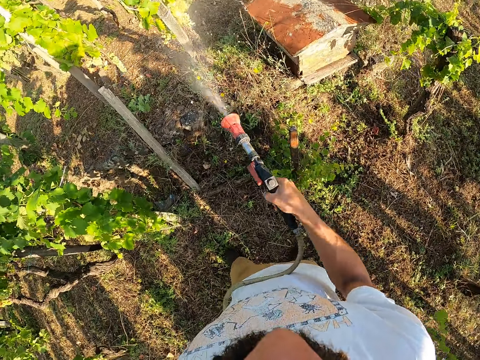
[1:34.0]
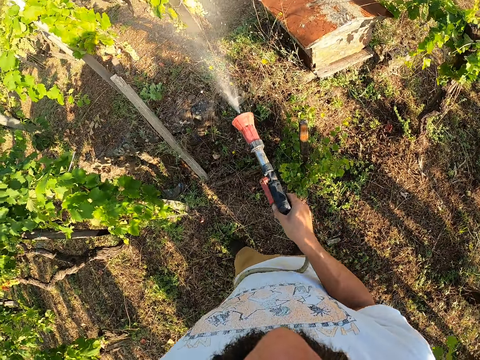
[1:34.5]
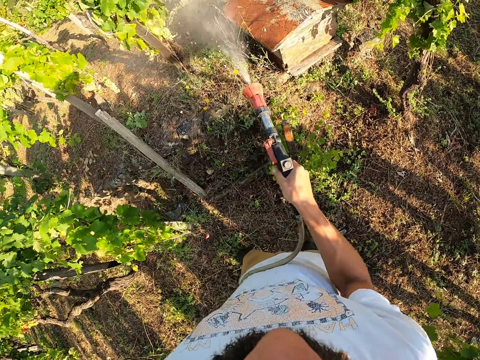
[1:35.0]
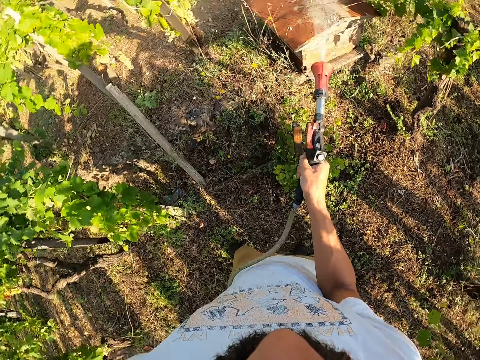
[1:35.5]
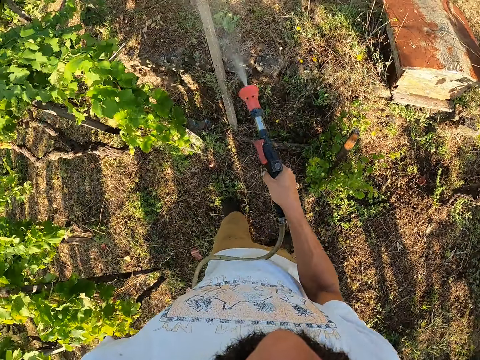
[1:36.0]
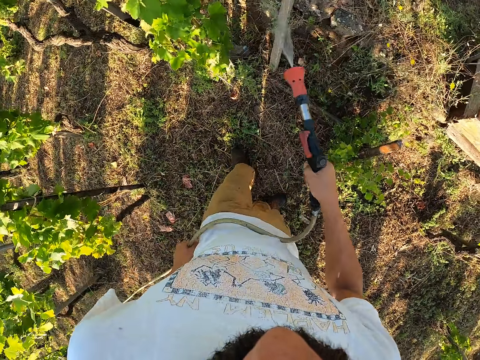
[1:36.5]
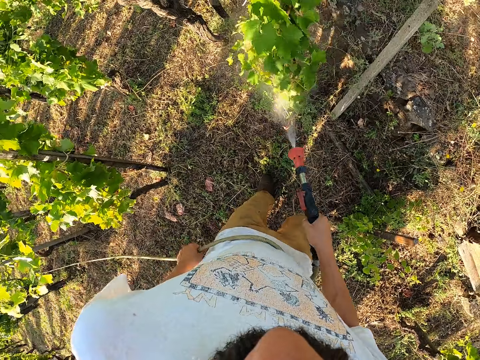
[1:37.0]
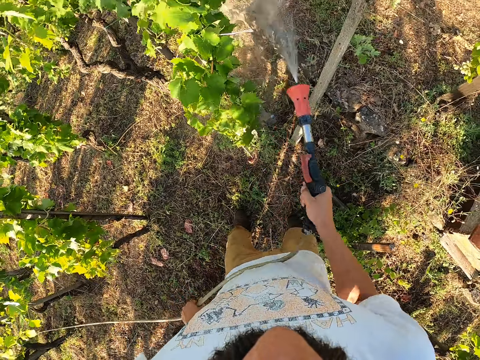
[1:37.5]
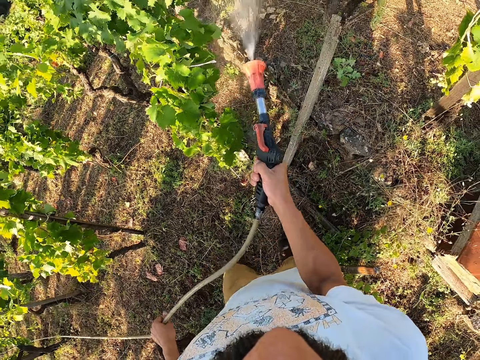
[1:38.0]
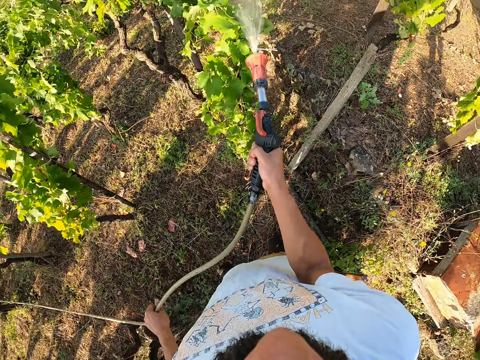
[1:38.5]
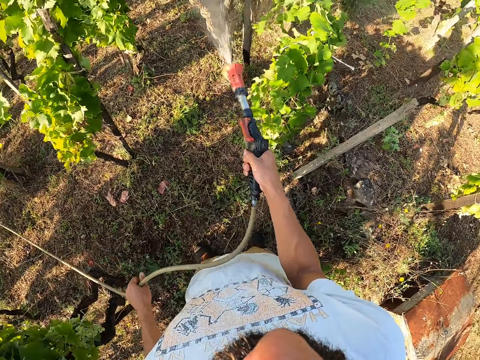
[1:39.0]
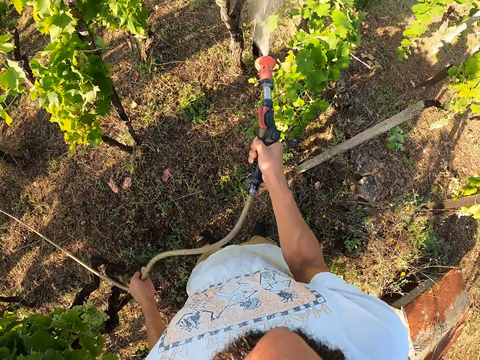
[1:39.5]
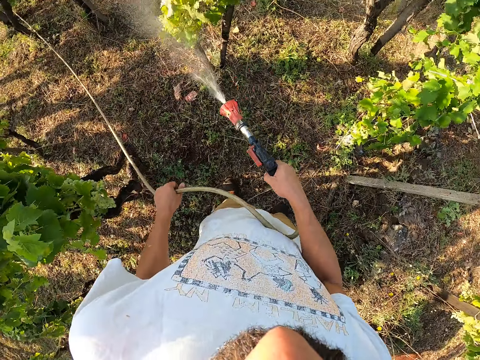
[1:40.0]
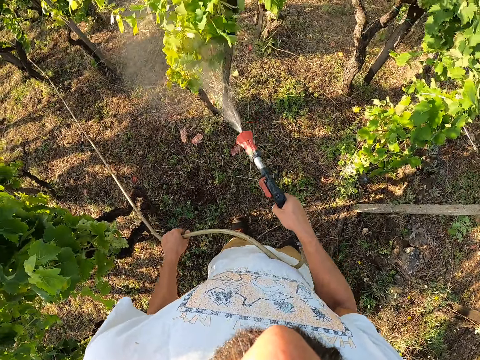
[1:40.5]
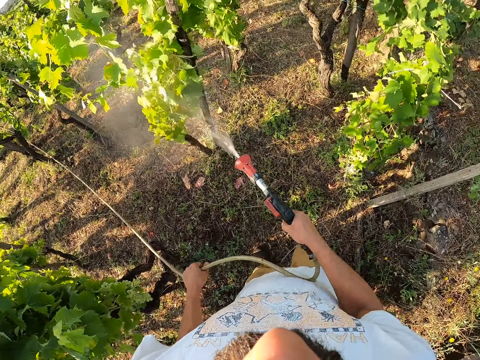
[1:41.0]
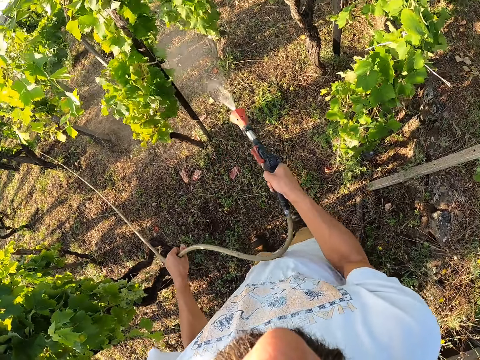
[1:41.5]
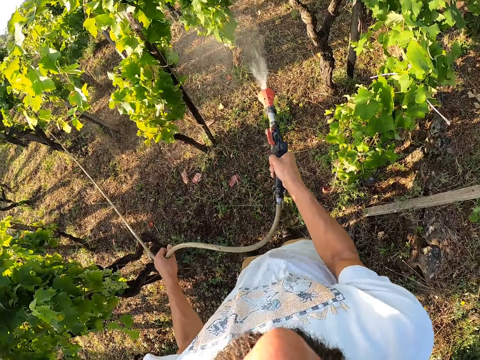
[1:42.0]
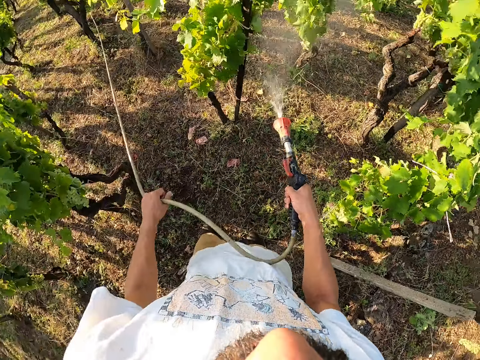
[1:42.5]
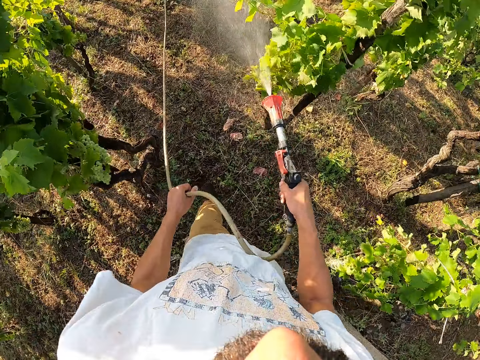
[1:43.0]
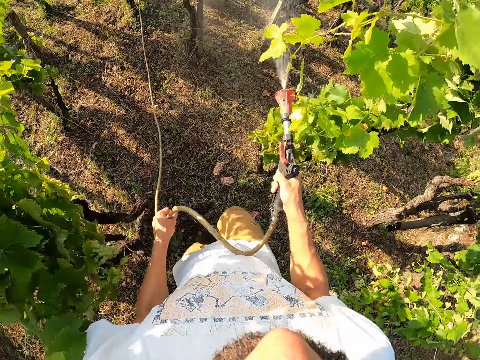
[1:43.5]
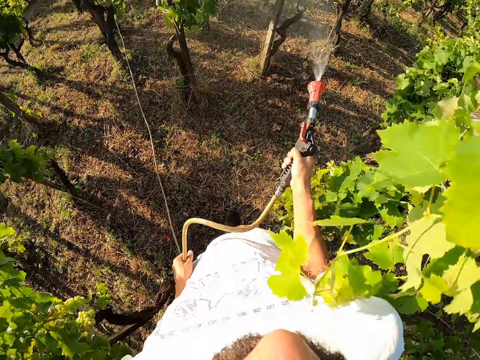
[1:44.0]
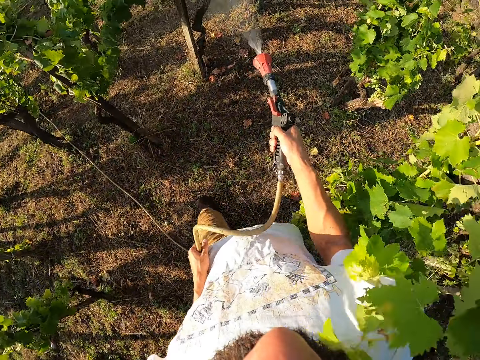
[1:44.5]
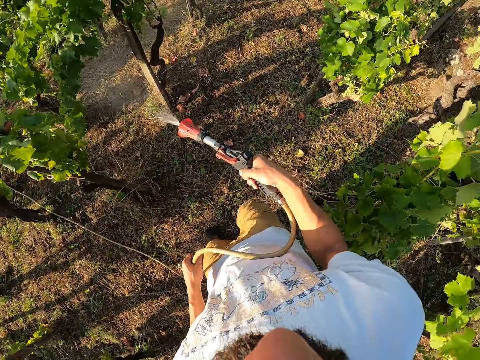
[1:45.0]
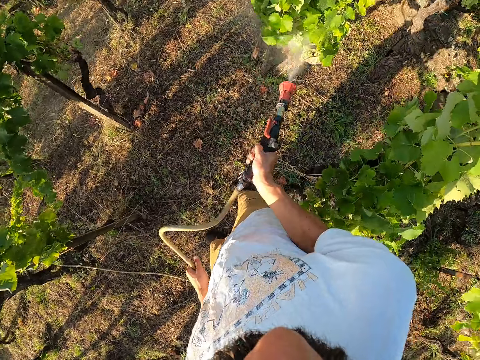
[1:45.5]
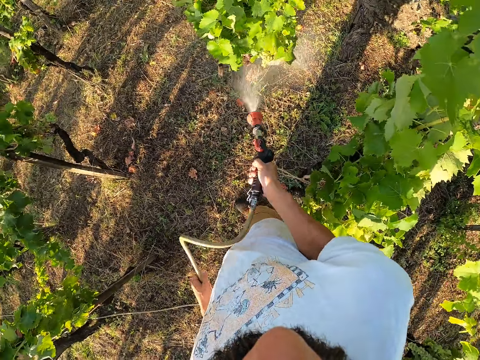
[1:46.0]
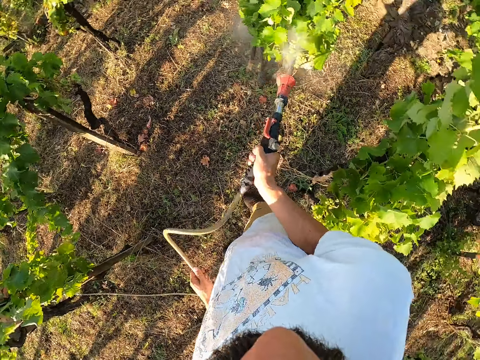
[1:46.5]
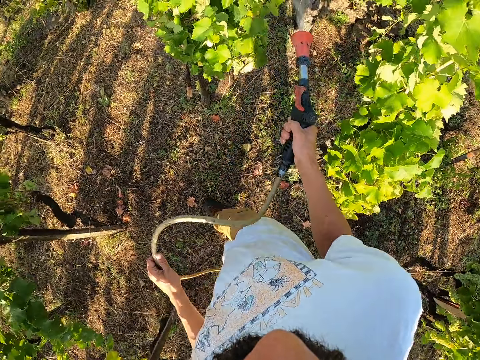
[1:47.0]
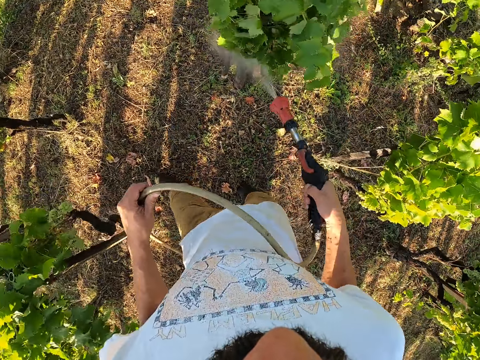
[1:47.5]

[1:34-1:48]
The camera wearer turns around.

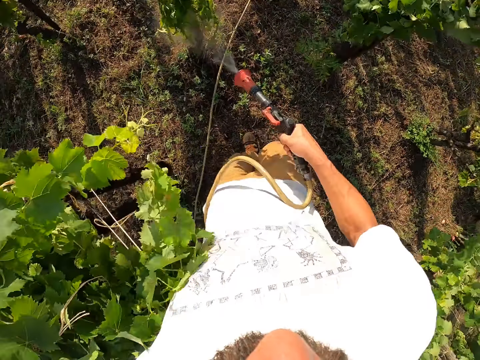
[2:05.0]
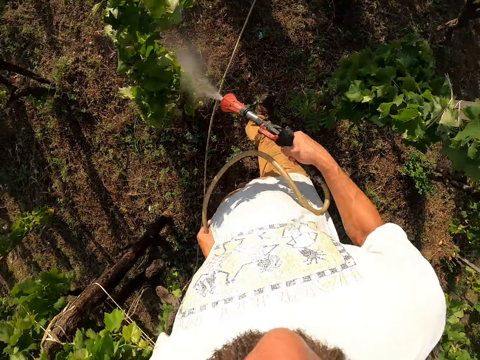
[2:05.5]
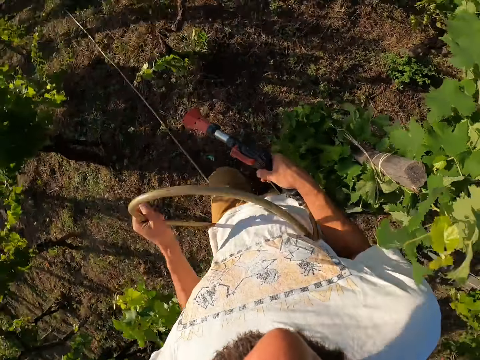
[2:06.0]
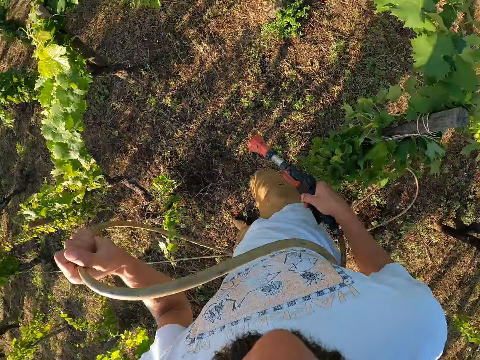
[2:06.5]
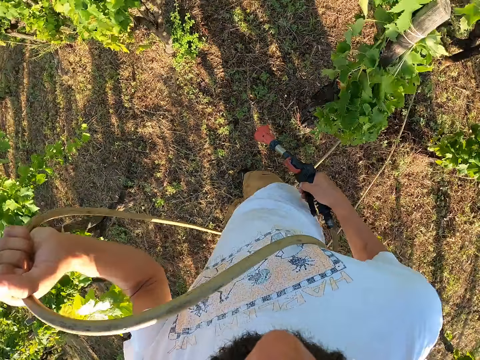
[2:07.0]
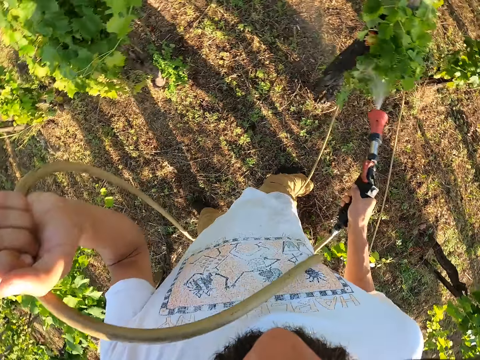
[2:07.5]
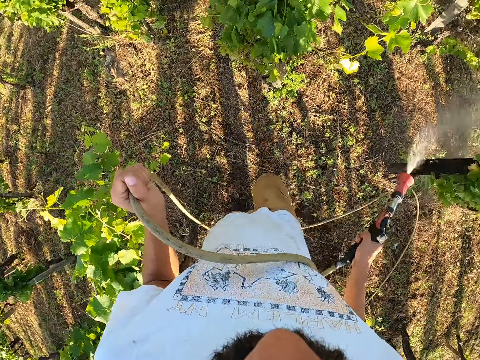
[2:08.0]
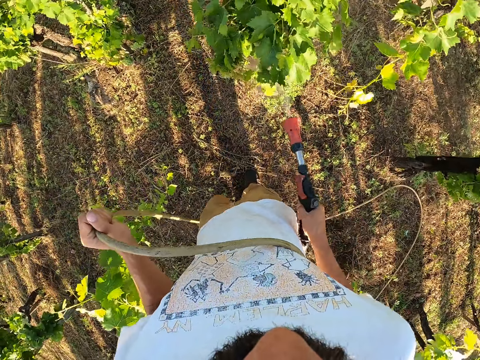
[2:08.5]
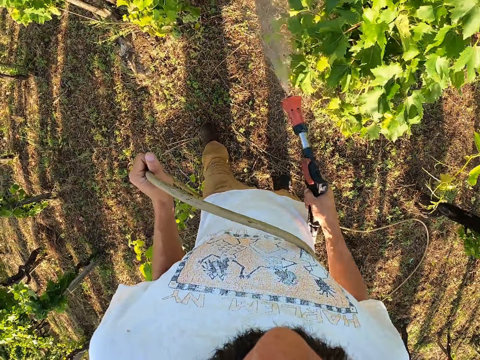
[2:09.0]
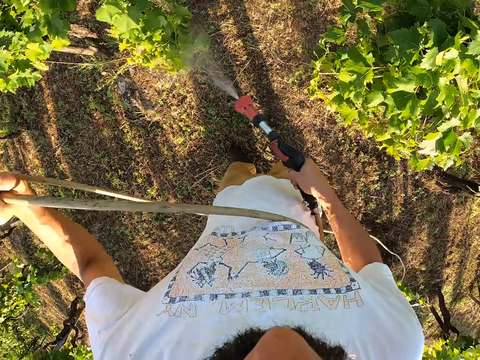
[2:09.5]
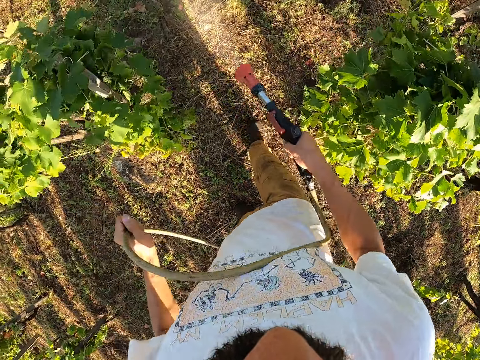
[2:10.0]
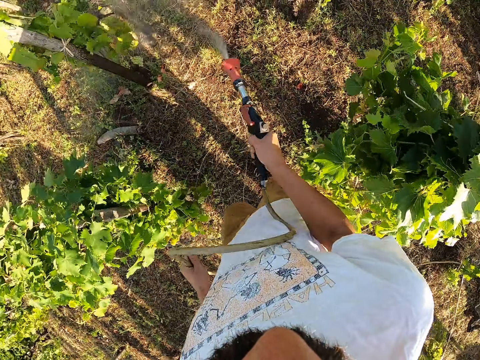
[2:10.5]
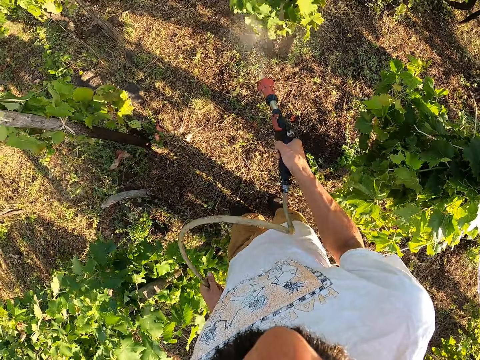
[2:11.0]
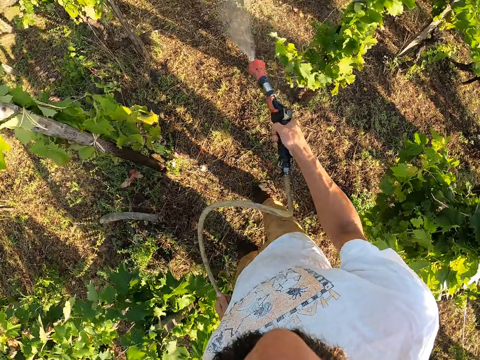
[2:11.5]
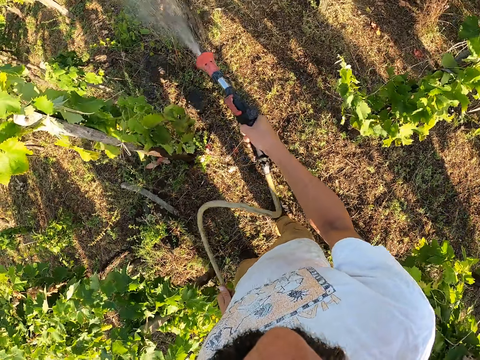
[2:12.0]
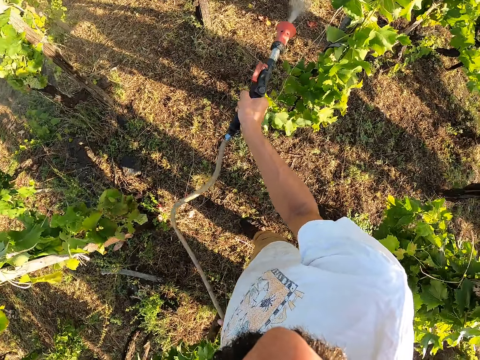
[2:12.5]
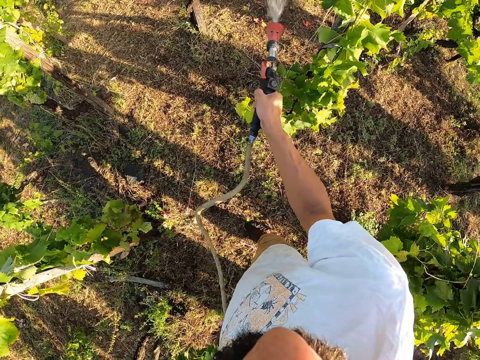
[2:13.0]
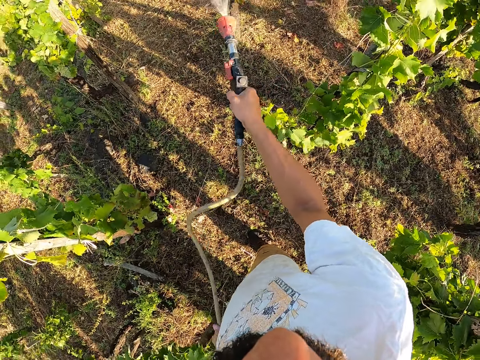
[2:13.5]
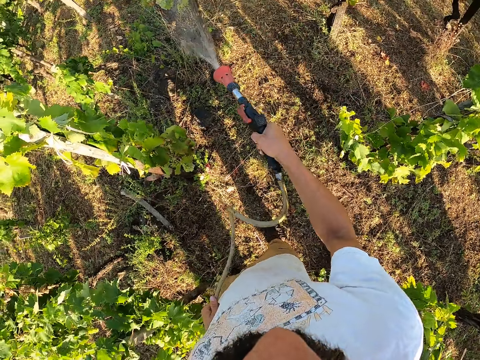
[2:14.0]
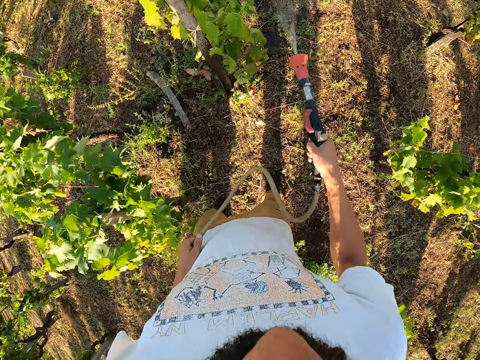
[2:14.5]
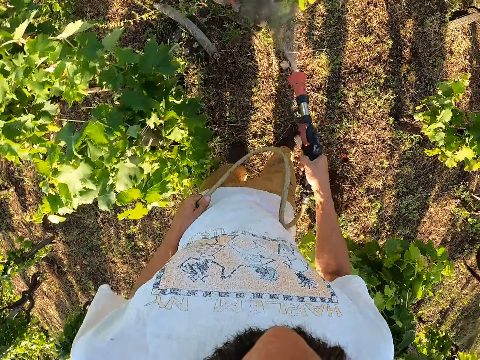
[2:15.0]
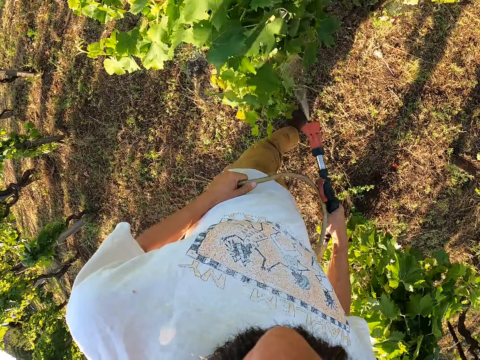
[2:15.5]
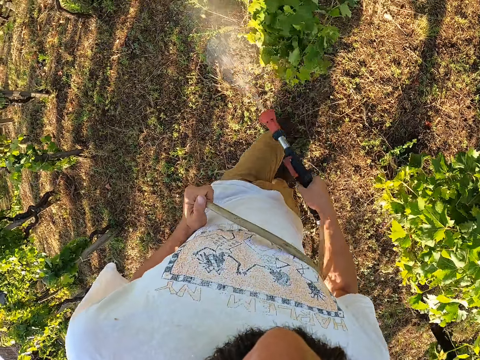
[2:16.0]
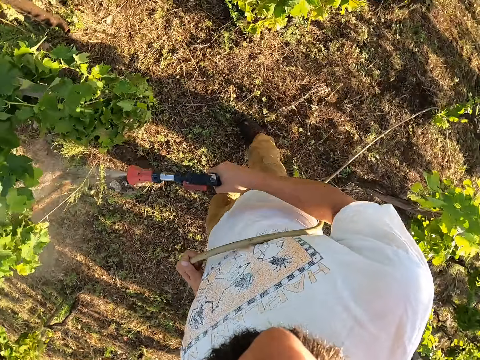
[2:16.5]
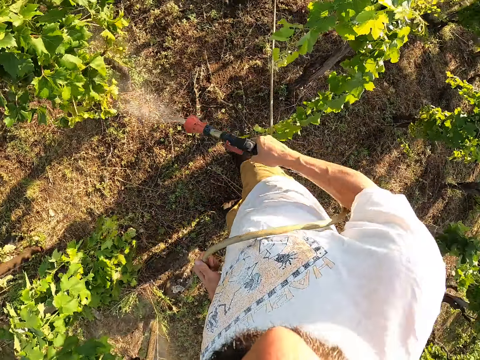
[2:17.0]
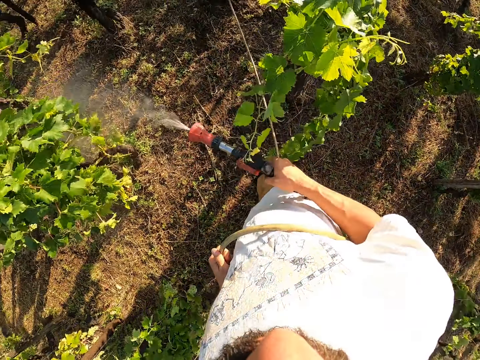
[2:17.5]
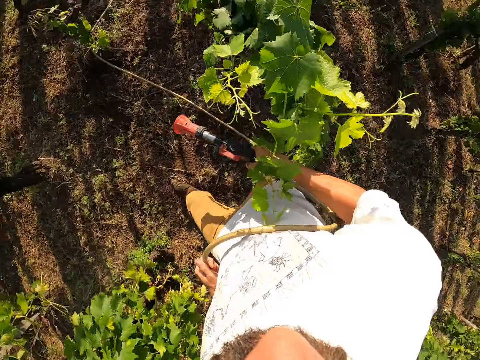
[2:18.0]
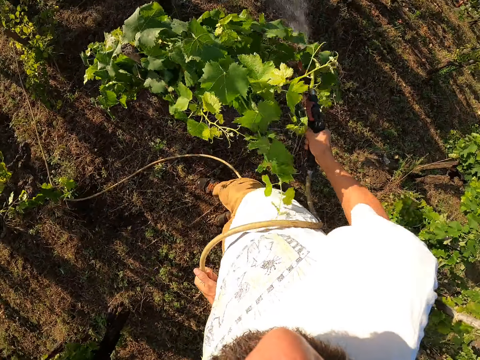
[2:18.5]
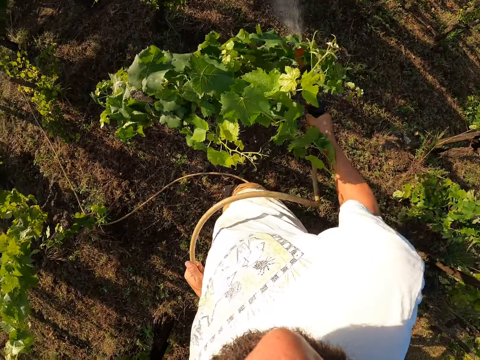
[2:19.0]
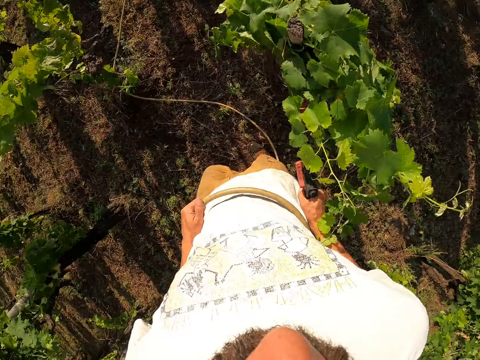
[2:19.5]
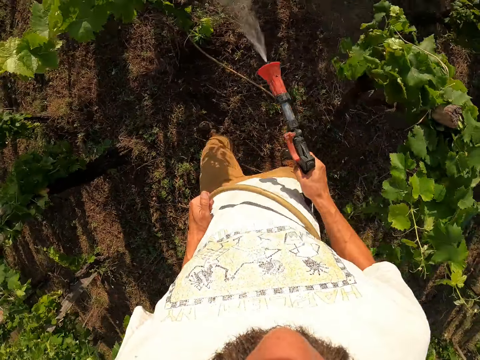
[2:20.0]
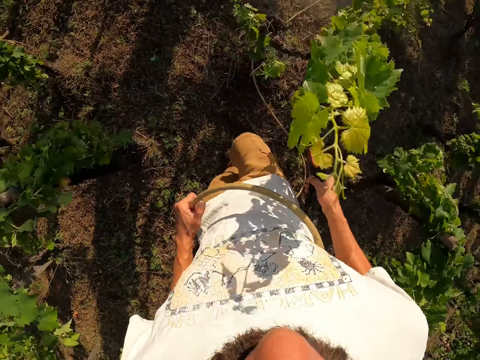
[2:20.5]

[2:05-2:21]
The camera wearer switches on the water spray gun and waters the trees using the water spray gun. He switches off the water spray gun and walks. He adjusts the water hose with his left hand. He turns right. He switches on the water spray gun and waters the trees using the water spray gun. He steps backward. He turns right. He switches off the water spray gun and walks. He switches on the water spray gun and waters the trees using the water spray gun.
